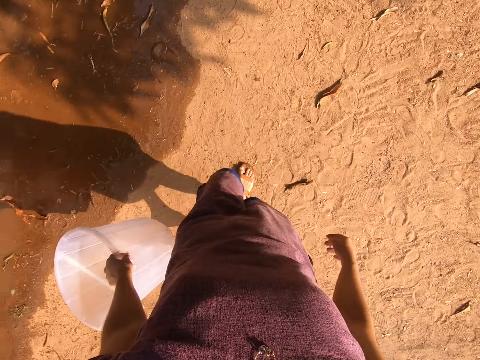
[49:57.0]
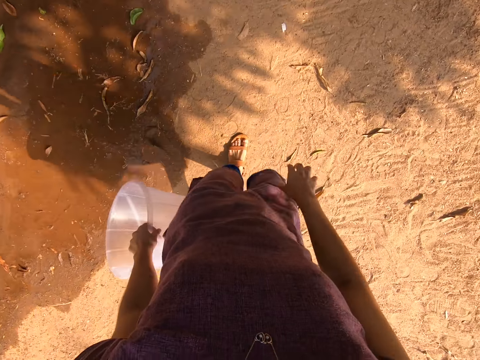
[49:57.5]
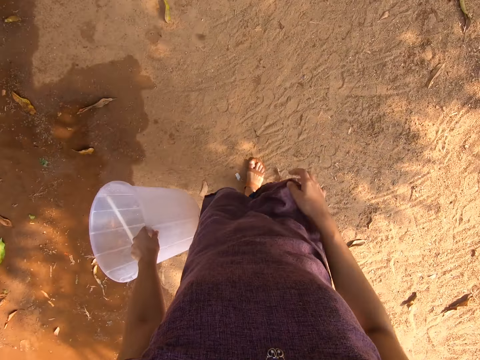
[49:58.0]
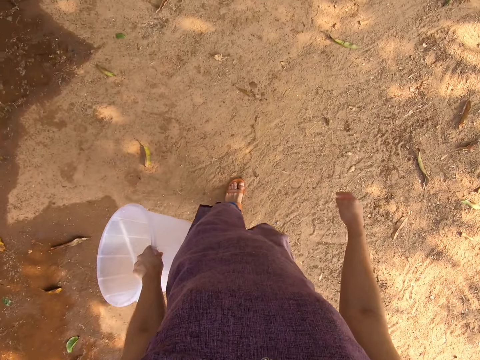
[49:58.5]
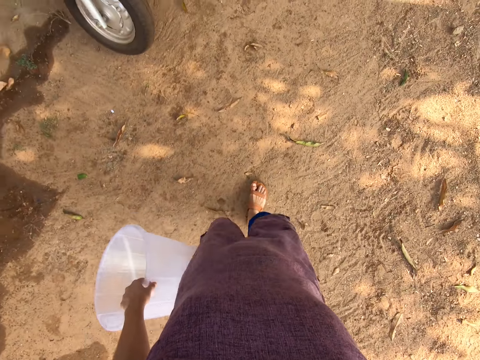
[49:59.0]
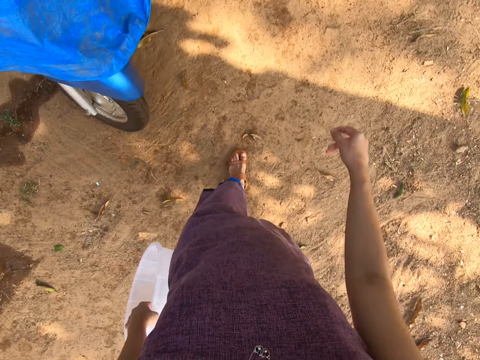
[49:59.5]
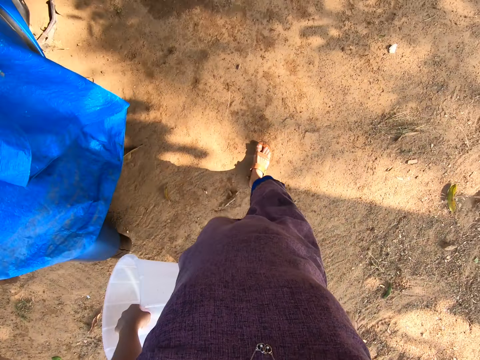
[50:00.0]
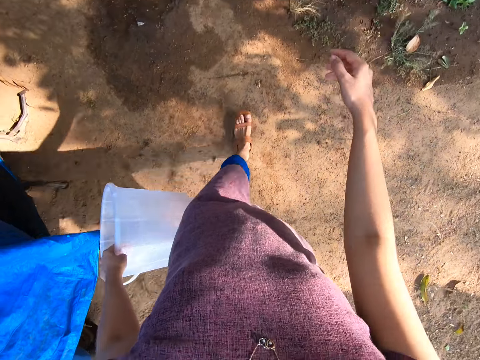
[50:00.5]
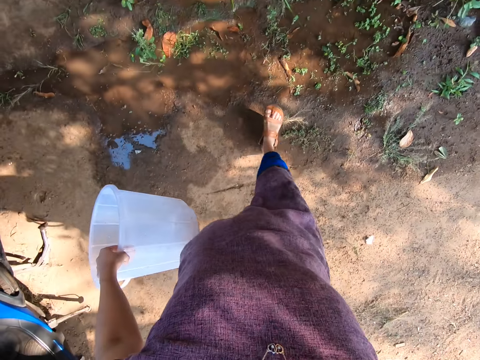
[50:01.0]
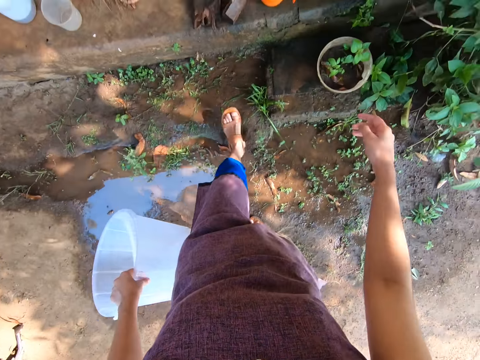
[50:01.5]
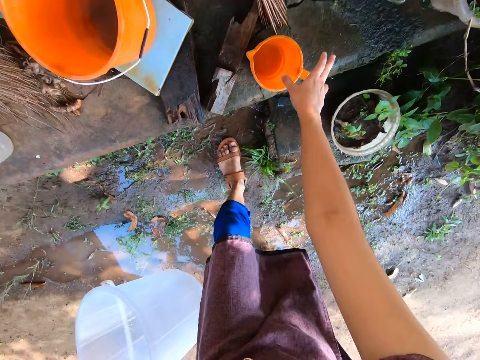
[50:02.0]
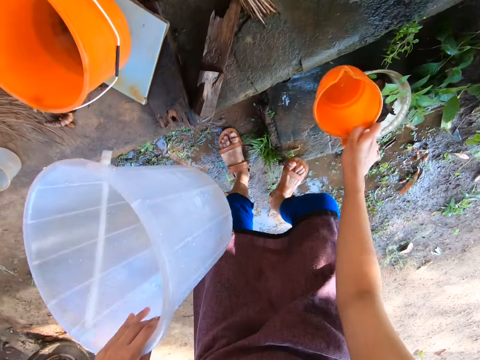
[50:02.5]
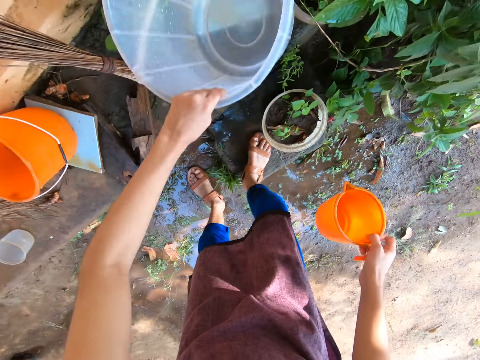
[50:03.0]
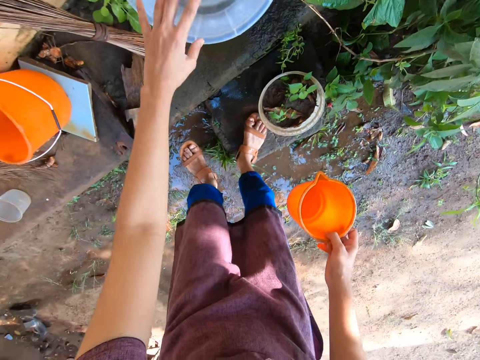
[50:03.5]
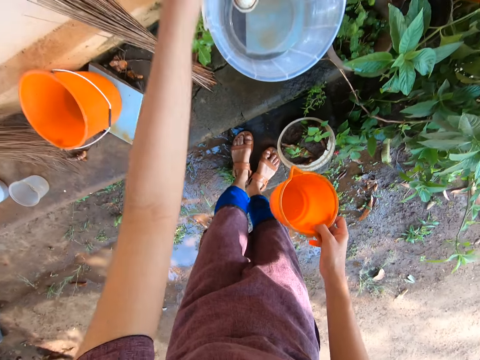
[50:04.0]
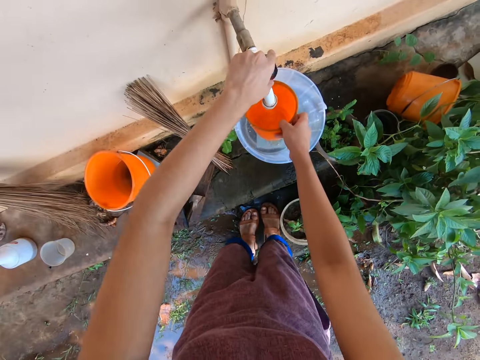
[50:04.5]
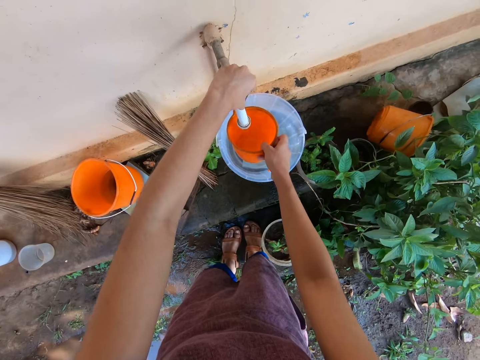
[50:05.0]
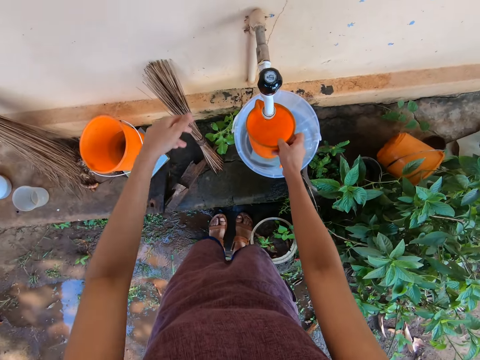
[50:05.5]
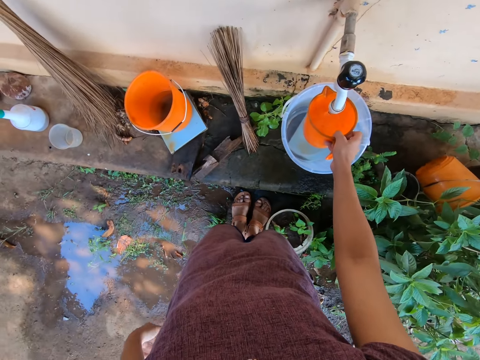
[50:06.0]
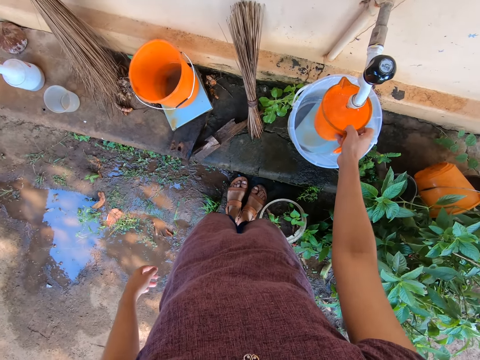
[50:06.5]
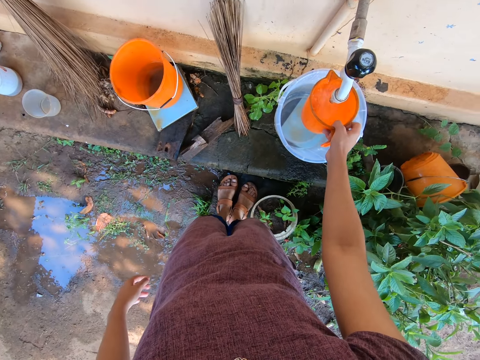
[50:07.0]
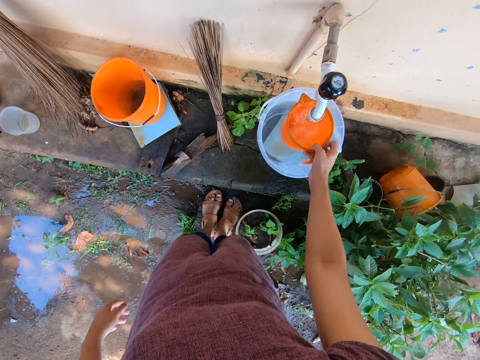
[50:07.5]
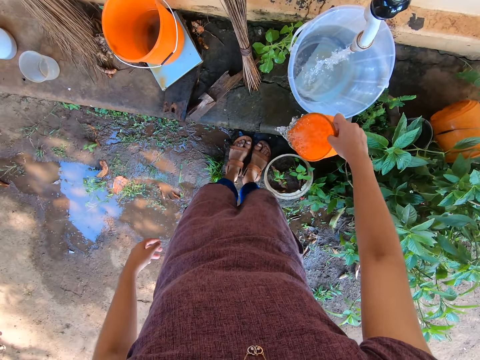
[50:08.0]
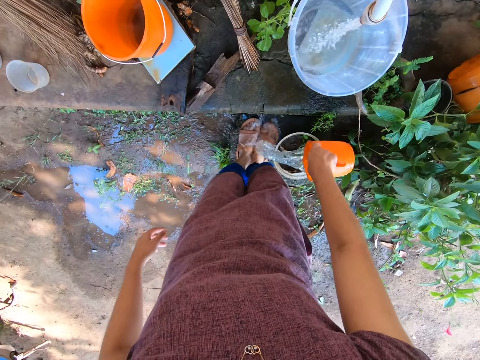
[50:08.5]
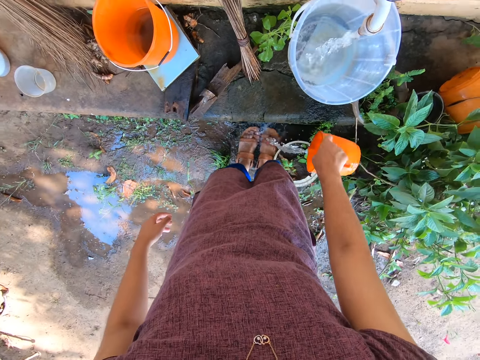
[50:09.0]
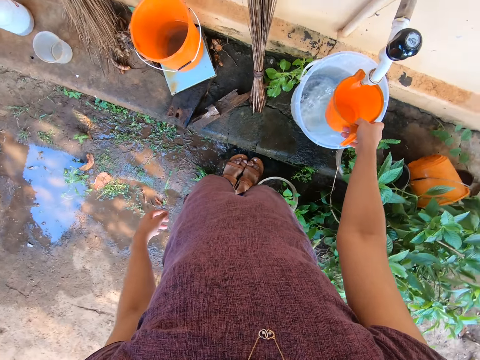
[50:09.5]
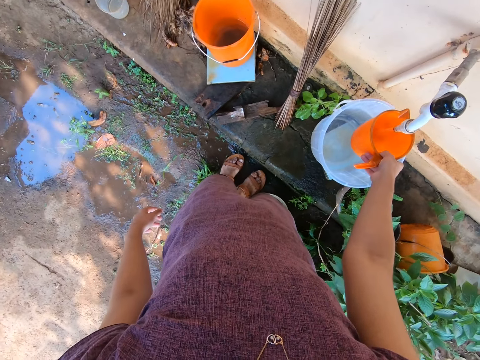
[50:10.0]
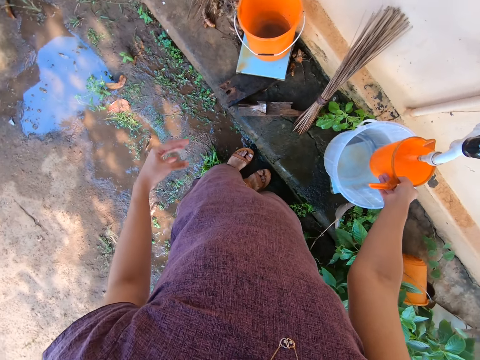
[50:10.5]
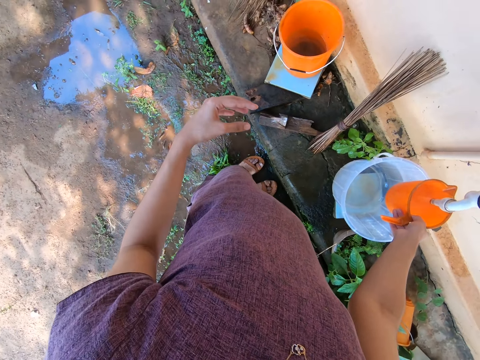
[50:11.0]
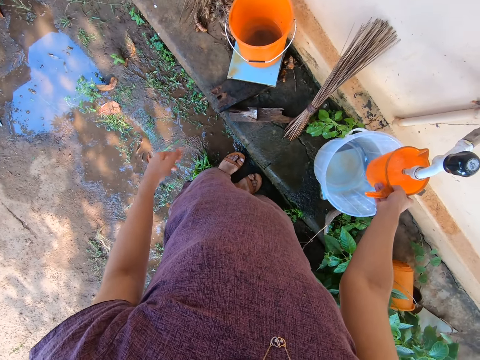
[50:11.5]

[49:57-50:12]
The camera wearer picks up a jug from the pavement with her right hand. She drops the bucket on the pavement with her left hand. She opens the tap with her left hand. She fills the jug in her right hand with water from the tap. She pours the water from the jug on her feet with her right hand. She fills the jug in her right hand with water from the tap again.

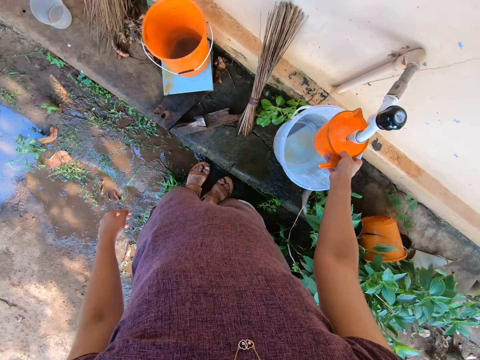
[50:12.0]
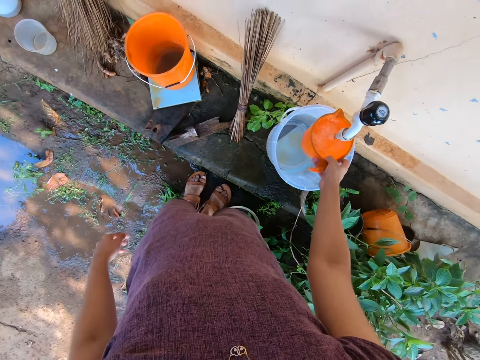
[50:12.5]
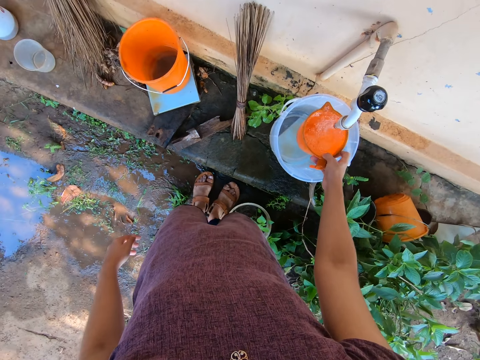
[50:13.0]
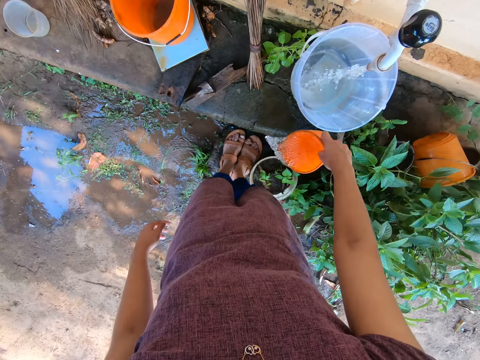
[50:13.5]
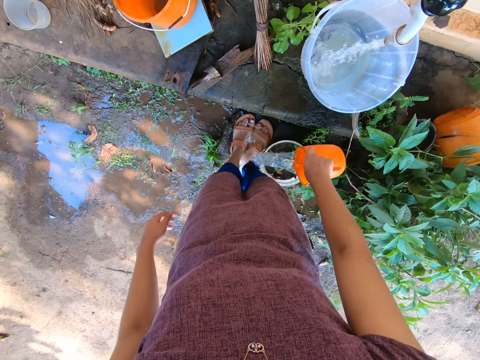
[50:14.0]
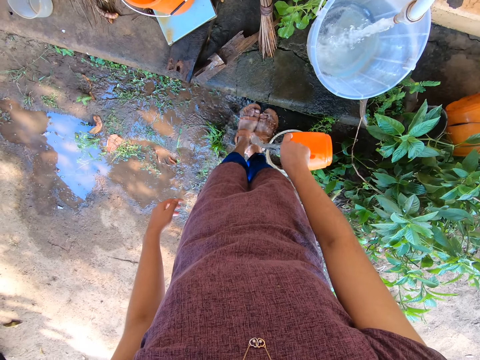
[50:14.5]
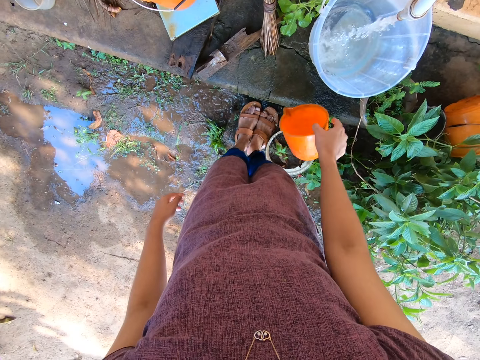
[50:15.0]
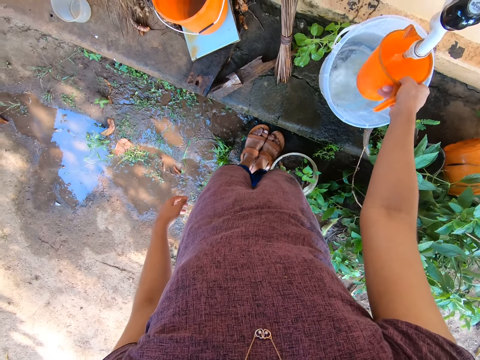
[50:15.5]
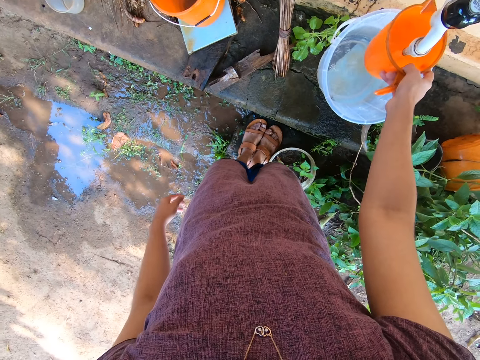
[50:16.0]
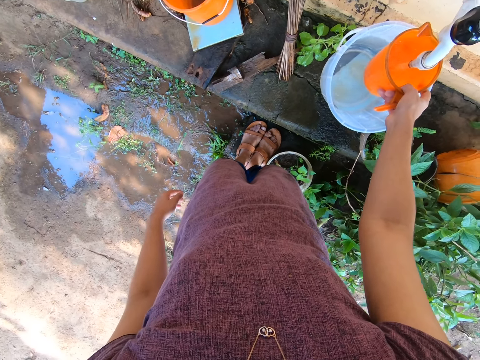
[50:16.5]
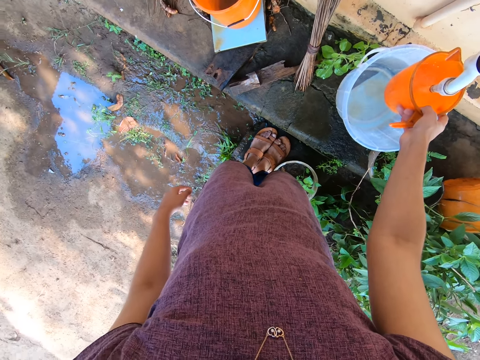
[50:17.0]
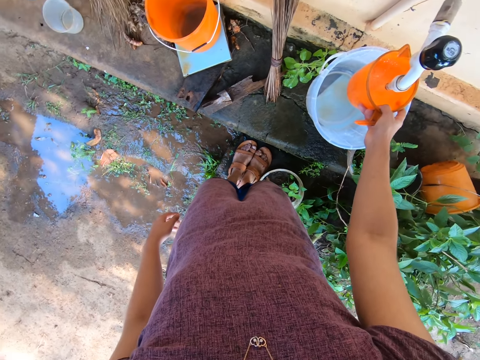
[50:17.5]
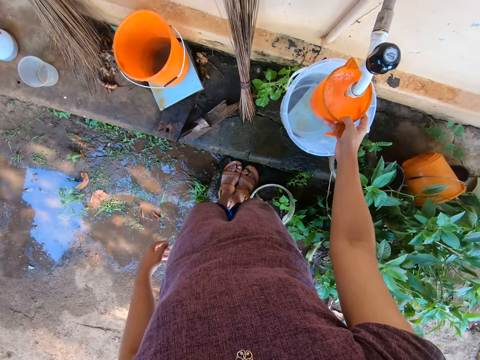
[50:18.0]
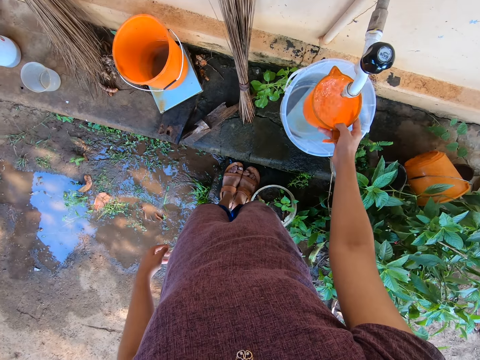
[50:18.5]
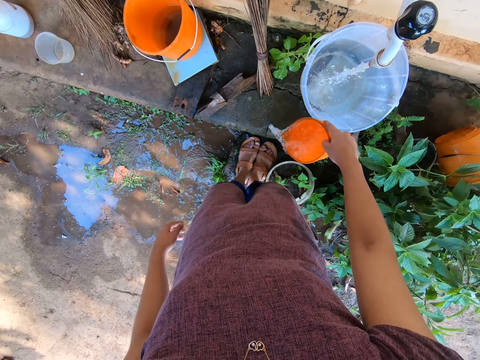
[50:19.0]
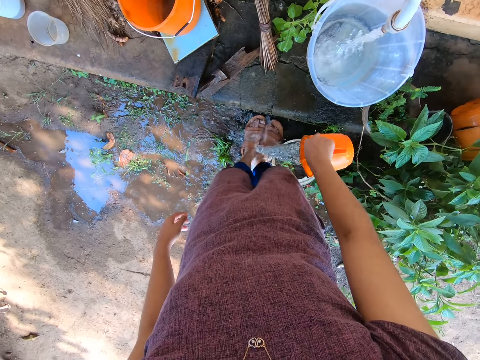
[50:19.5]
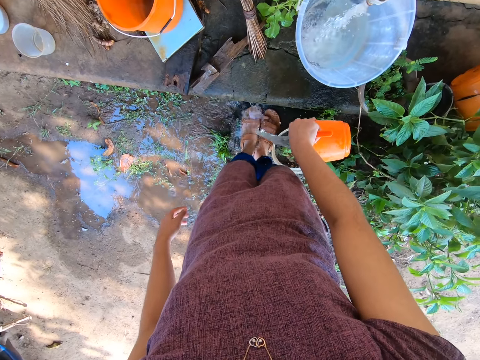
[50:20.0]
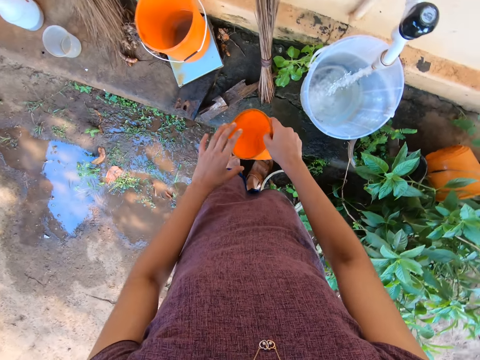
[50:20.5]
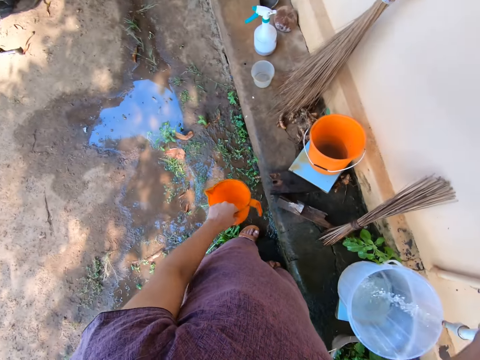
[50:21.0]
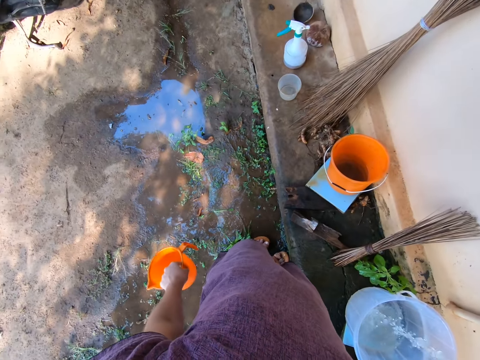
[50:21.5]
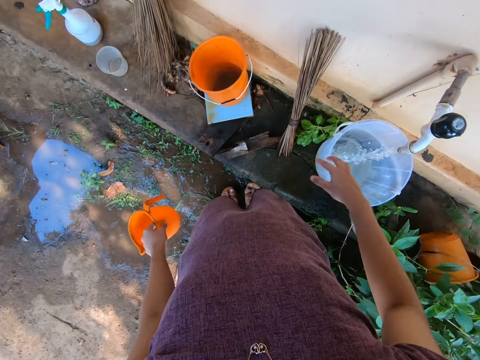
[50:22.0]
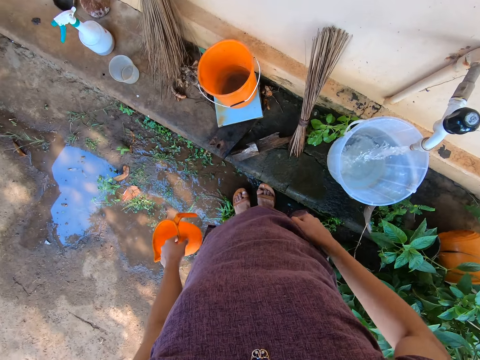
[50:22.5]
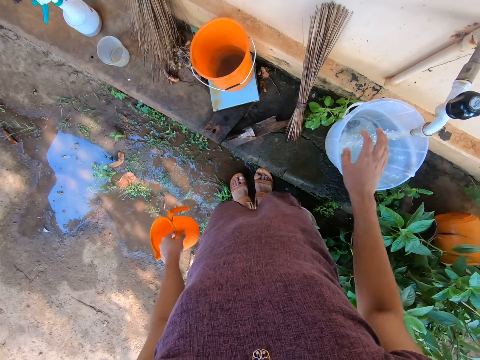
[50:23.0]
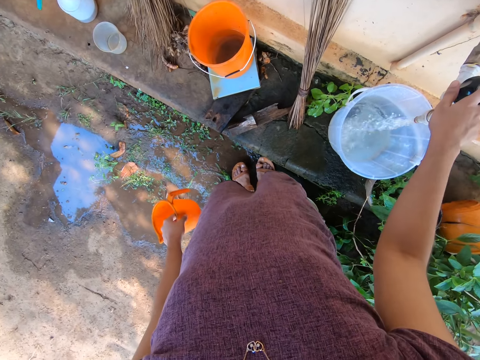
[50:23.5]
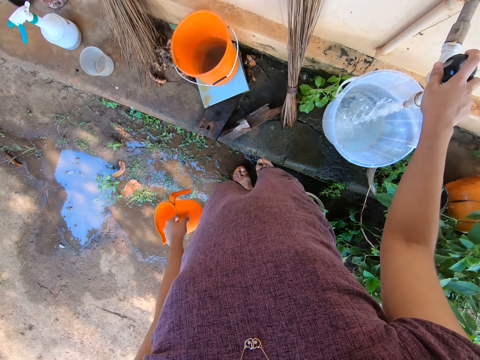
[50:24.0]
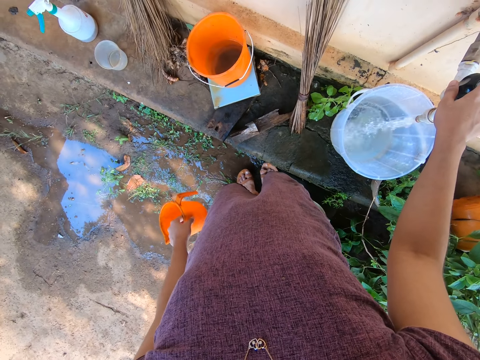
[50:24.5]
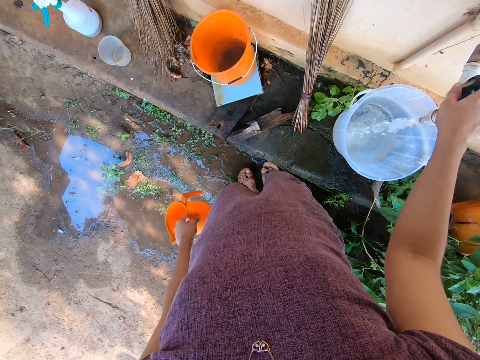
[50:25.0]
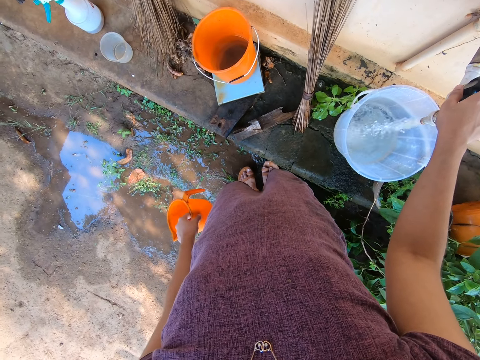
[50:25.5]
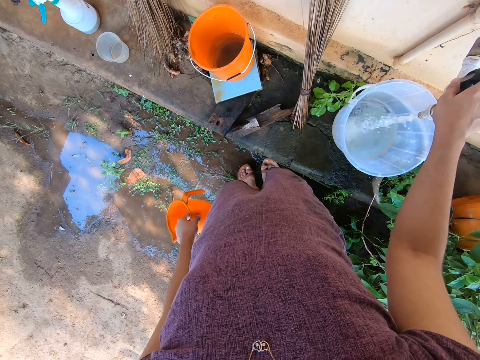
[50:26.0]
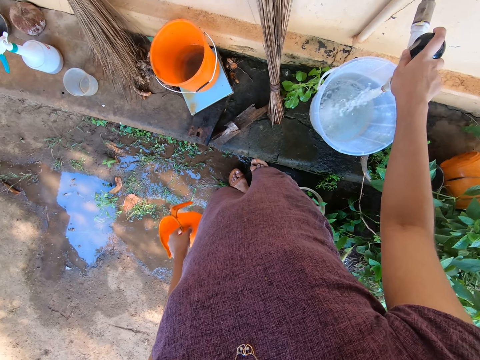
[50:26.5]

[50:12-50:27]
The camera wearer pours the water from the jug on her feet with her right hand. She fills the jug in her right hand with water from the tap. She pours the water from the jug on her feet with her right hand. She passes the jug from her right hand to her left hand. She touches her top with her right hand. She holds the tap with her right hand.
